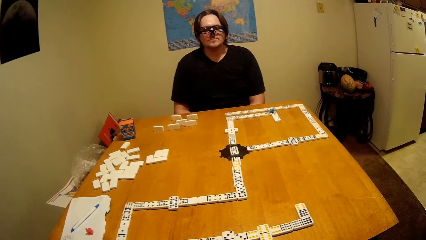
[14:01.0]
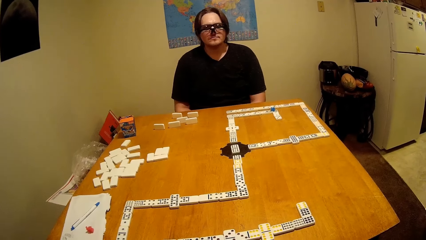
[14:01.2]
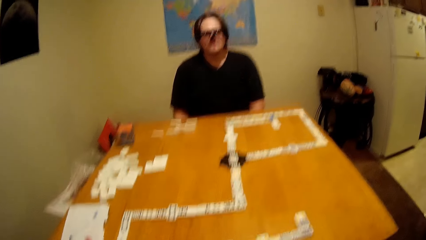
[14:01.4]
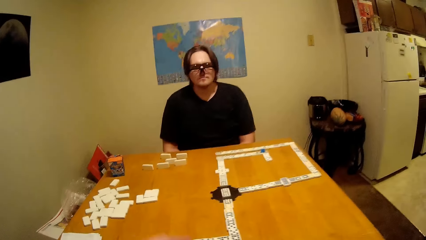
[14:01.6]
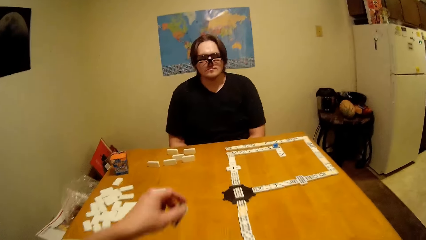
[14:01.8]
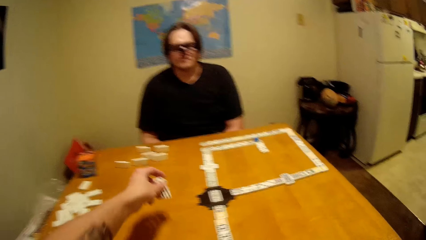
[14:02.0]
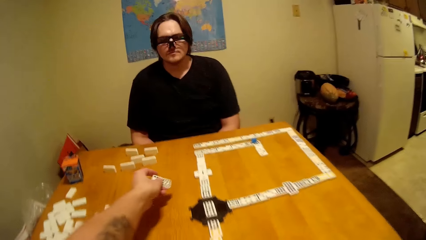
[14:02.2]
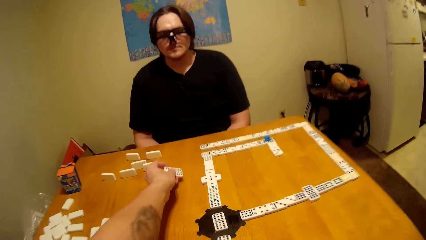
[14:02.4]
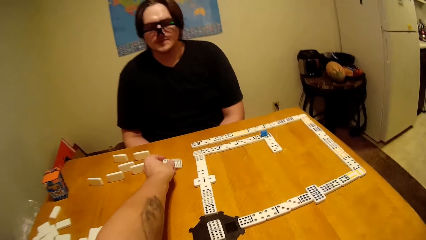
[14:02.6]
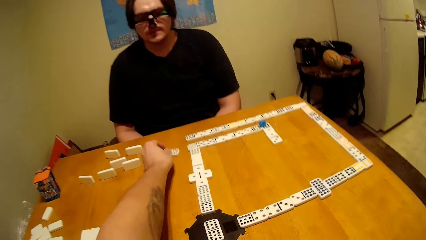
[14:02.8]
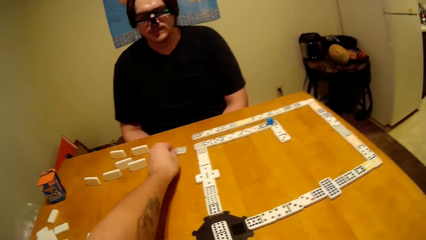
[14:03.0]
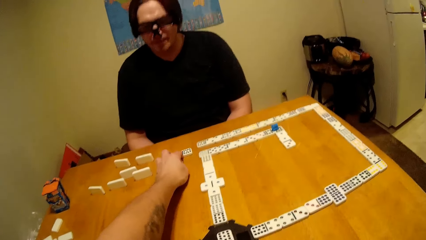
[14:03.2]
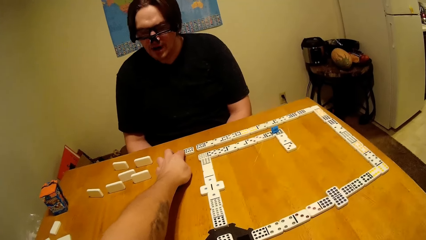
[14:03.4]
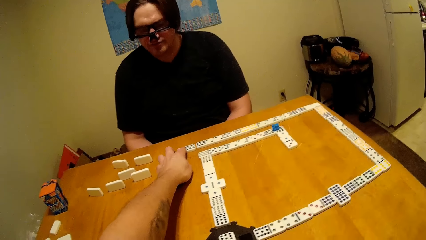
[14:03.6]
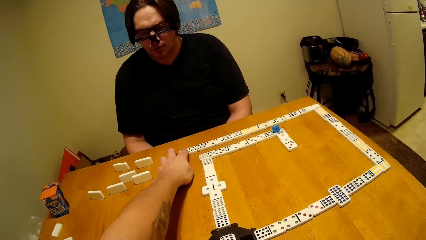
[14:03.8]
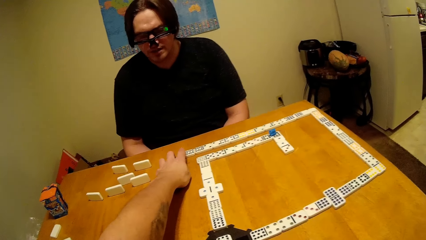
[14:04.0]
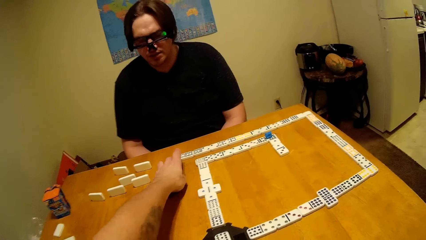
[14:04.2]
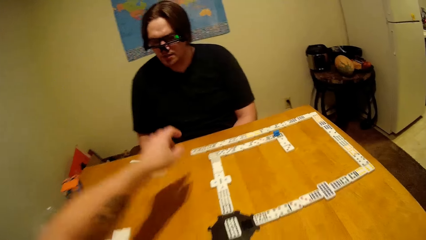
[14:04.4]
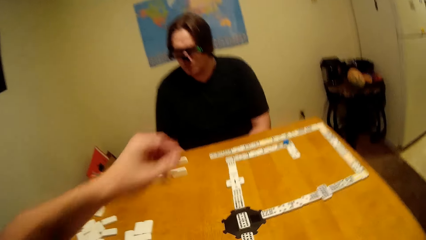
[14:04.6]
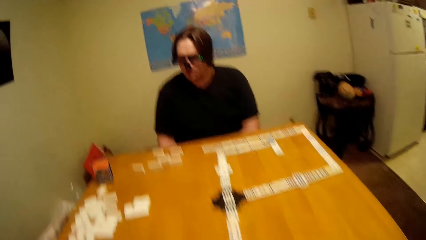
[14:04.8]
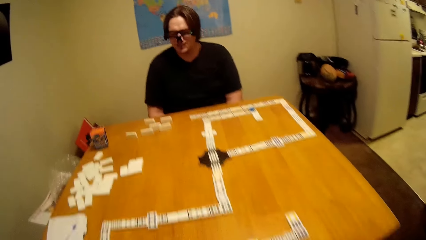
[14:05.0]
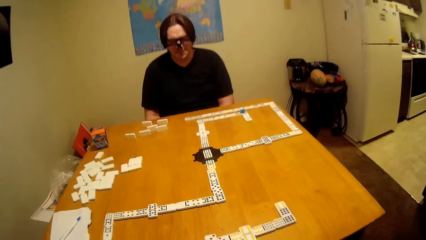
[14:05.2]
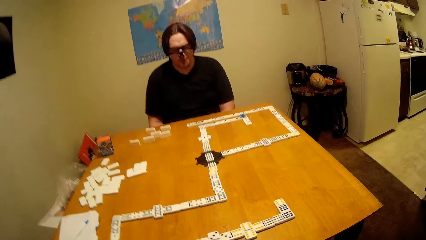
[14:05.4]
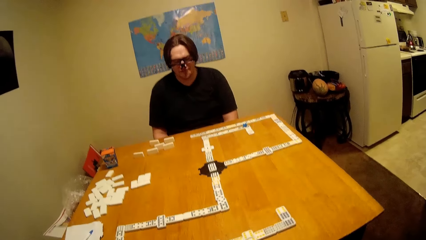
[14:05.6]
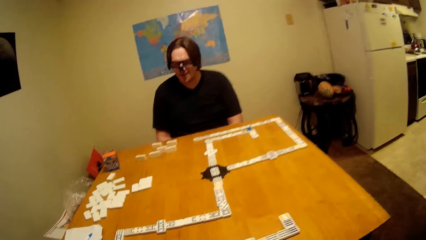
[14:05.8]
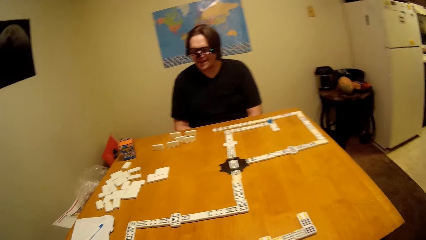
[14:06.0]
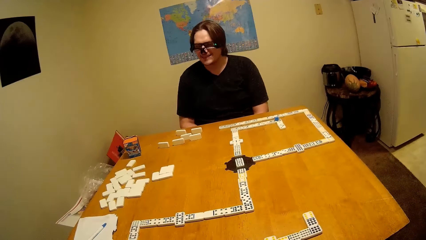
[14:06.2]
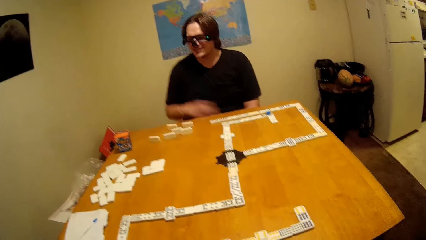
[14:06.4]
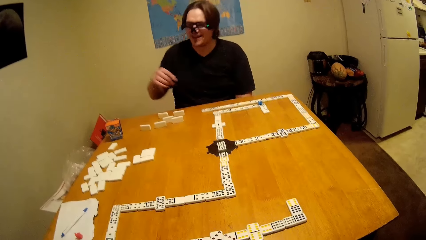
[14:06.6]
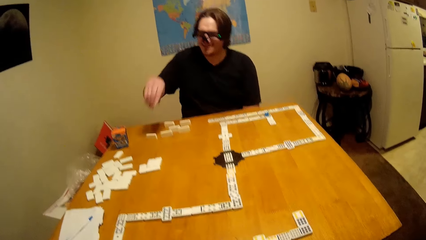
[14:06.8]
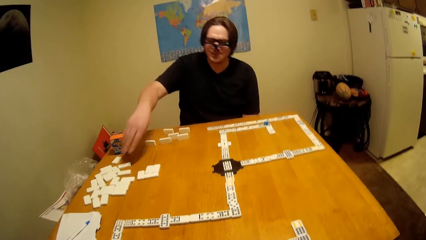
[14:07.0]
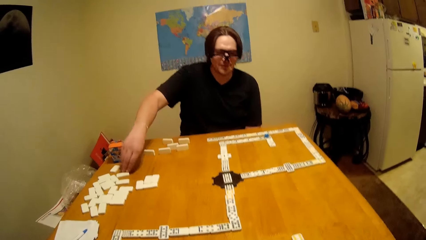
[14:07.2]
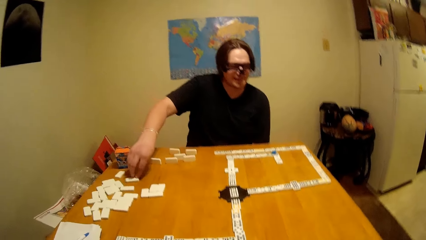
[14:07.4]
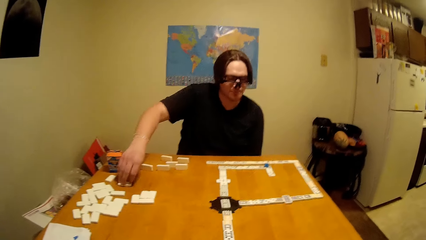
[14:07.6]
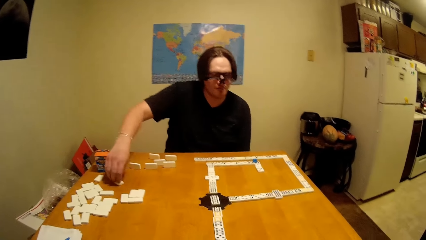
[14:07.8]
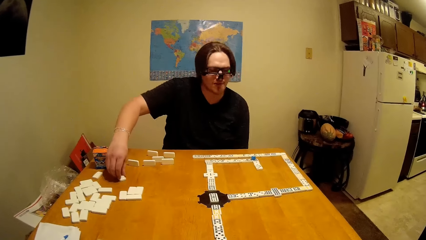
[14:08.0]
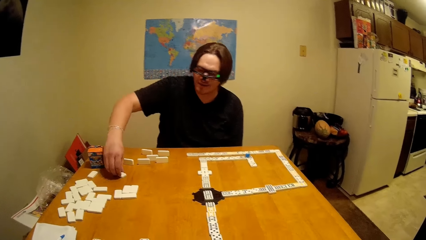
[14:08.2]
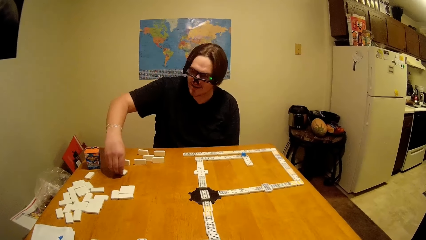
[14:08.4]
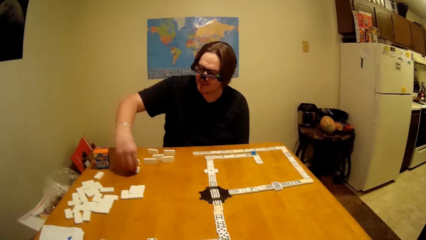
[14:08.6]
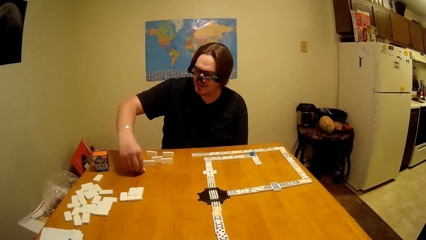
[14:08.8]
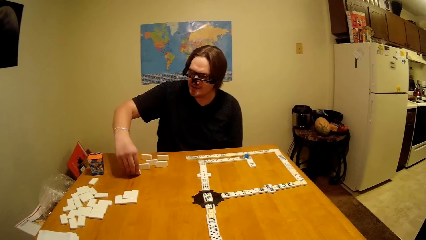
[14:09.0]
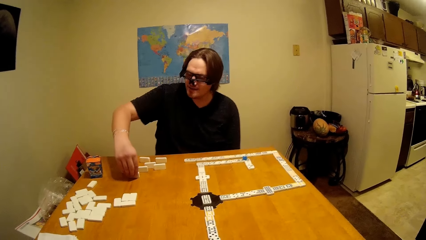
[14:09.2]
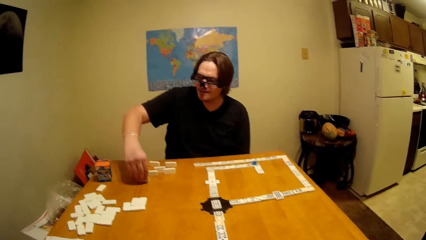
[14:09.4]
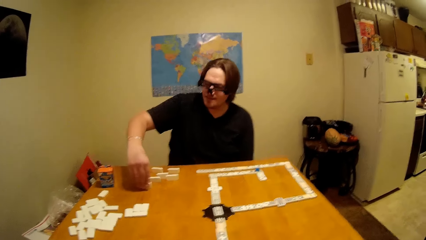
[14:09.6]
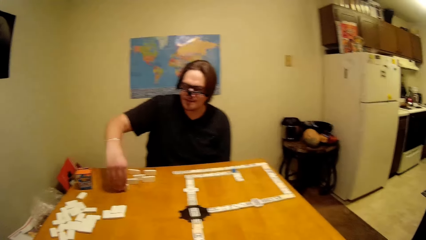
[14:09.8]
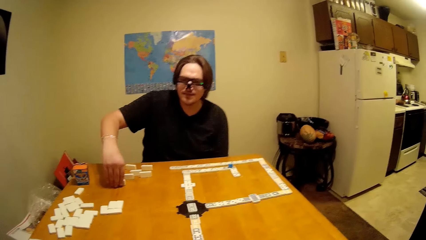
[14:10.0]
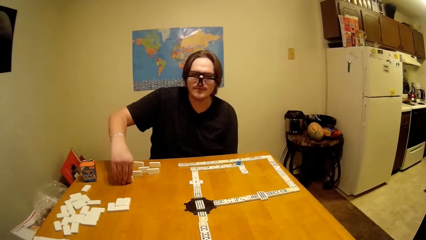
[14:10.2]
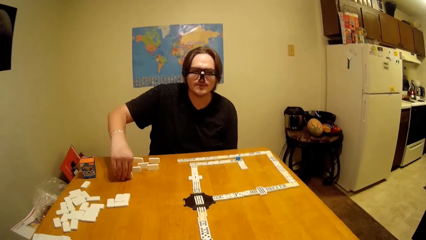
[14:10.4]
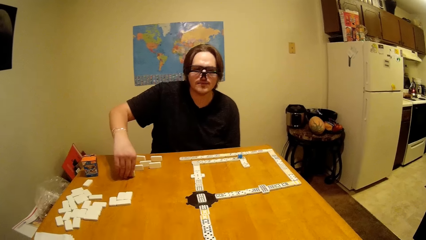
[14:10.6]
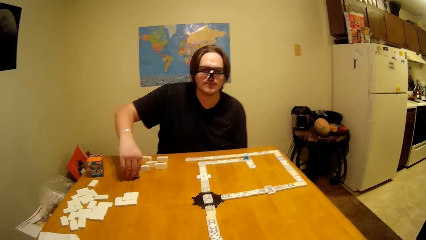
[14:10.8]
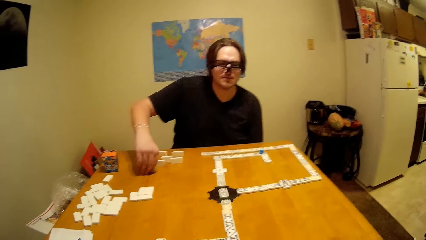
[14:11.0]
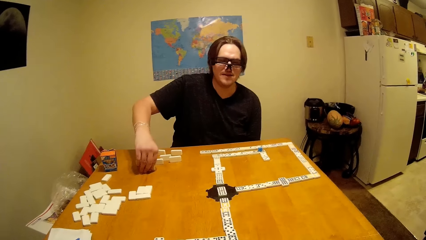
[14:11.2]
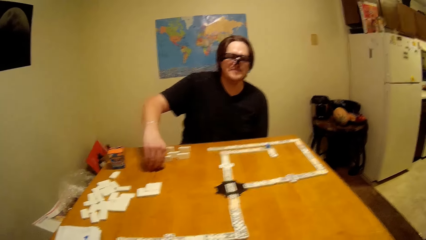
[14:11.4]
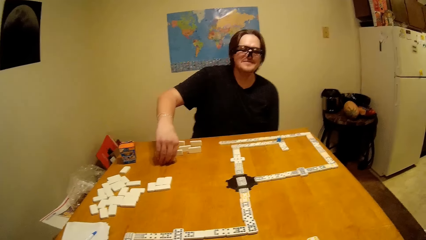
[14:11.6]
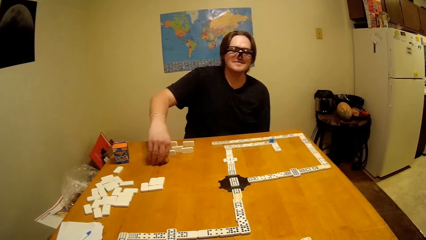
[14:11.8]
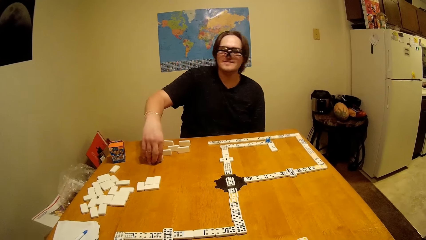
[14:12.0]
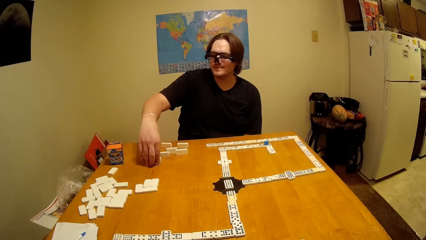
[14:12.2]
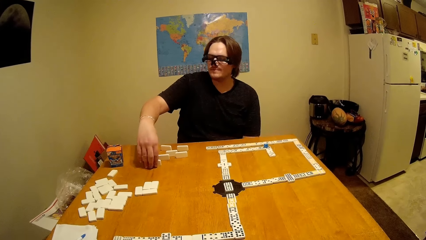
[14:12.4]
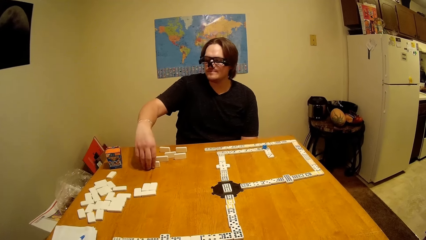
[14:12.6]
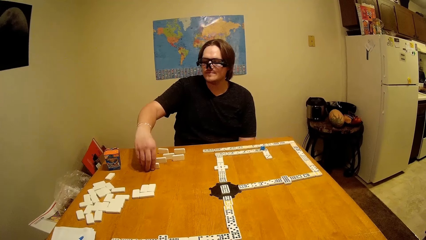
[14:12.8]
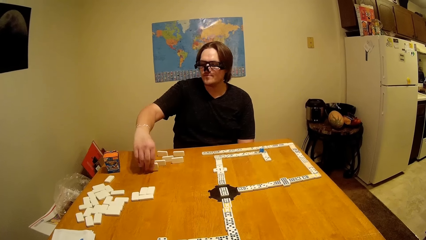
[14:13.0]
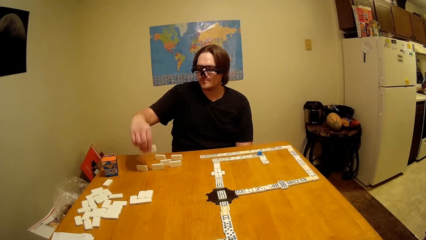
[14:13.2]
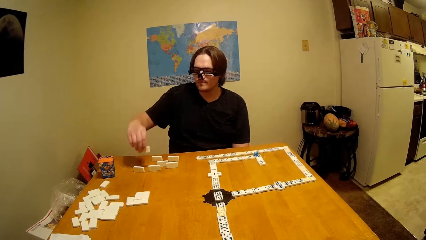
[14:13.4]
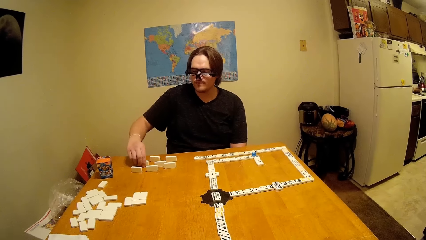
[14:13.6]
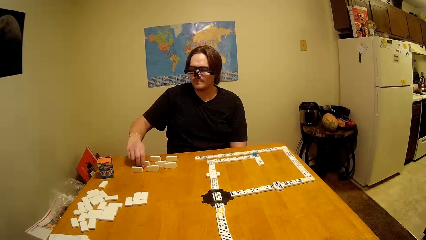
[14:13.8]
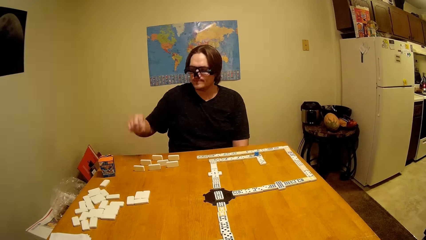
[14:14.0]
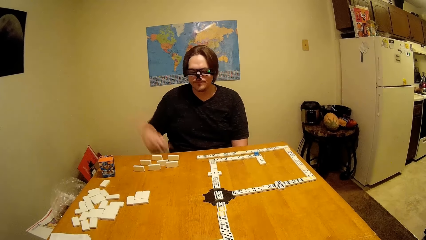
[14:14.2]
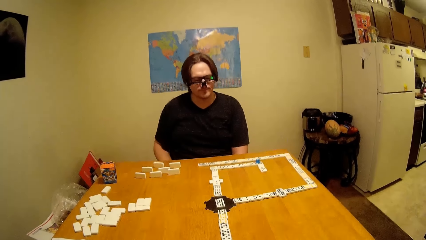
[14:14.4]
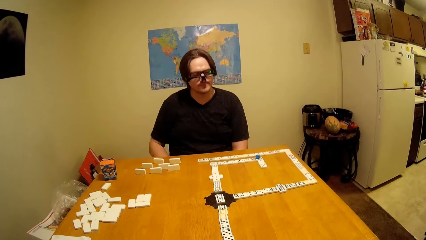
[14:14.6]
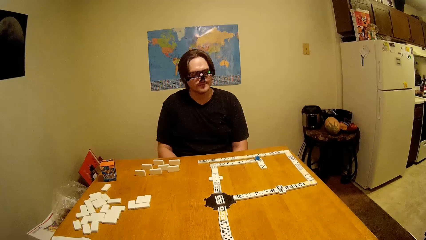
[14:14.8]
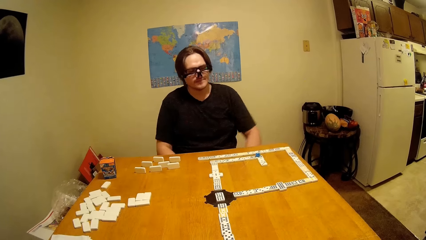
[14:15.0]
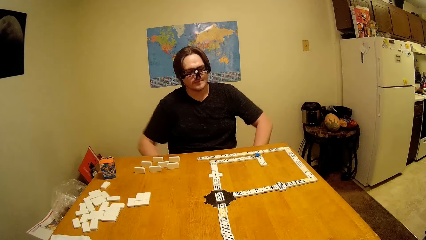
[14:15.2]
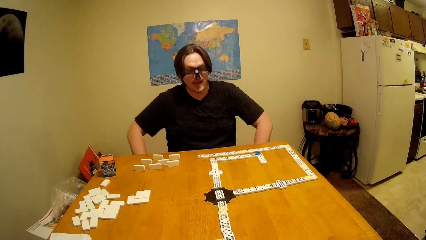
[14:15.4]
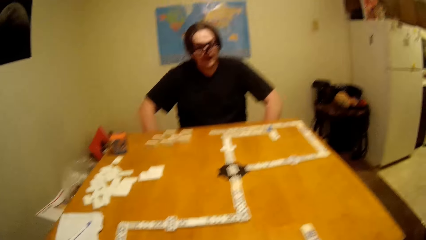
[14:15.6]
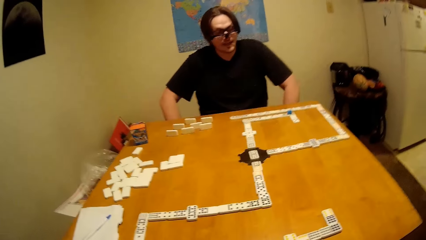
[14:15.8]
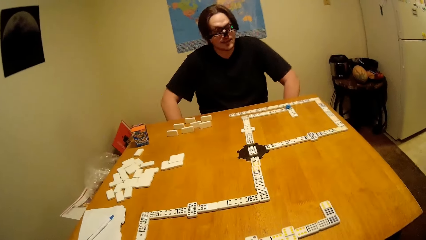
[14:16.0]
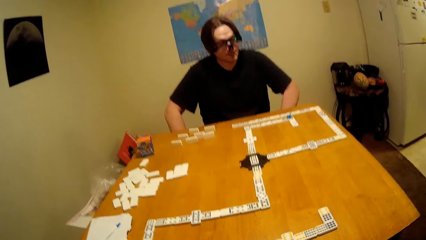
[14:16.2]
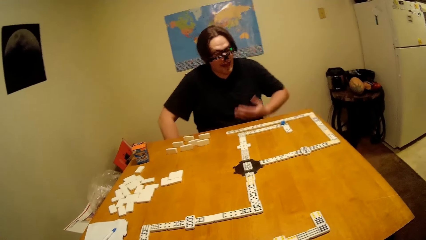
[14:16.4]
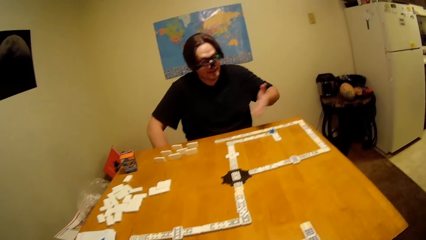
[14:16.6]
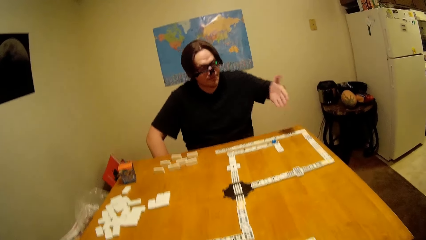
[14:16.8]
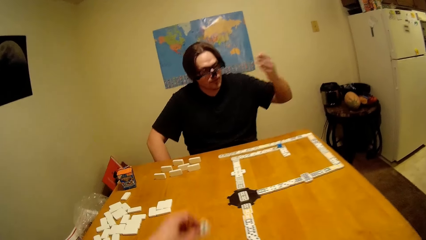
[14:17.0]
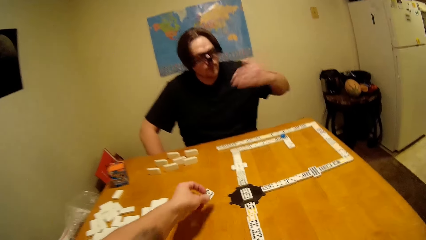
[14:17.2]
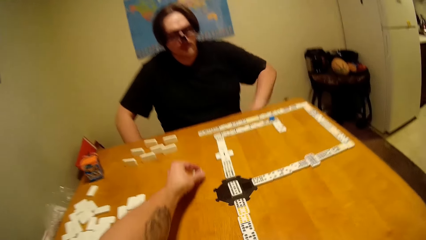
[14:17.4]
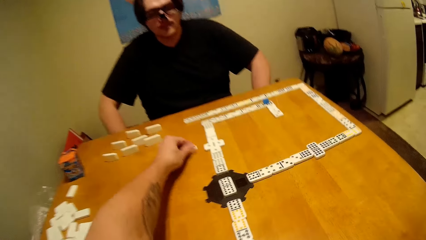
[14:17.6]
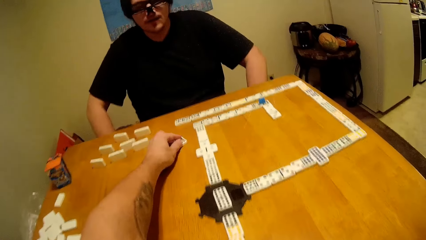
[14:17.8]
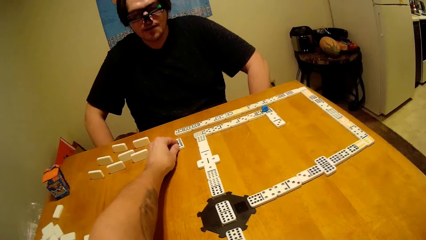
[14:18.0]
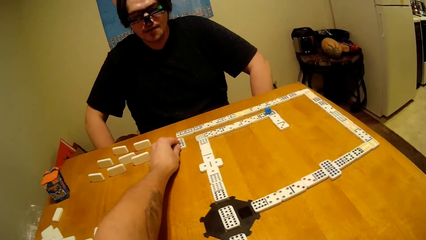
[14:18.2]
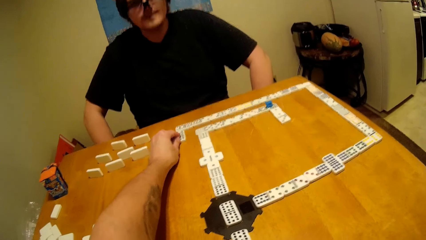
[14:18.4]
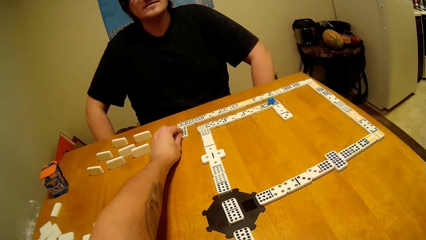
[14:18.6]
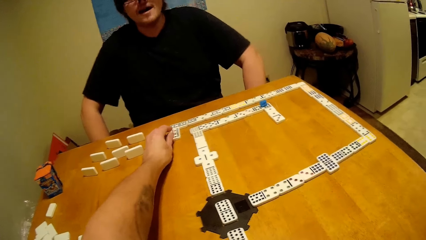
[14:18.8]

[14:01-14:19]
The camera wearer puts the dominoes piece down. They play the dice. They lift up the hand. A man plays a dice. The man takes the dominoes piece. The man talks to the camera wearer. The man puts the dominoes piece down and lifts up the hand. The camera wearer plays a dice. They put the dominoes piece down.
